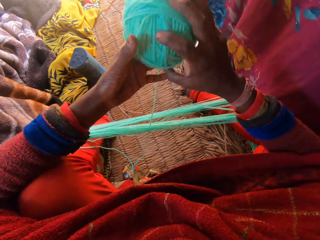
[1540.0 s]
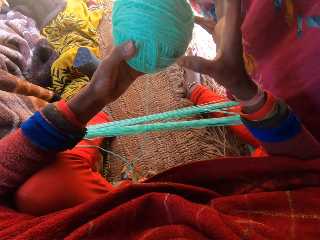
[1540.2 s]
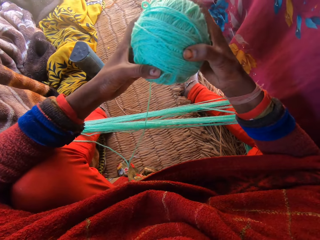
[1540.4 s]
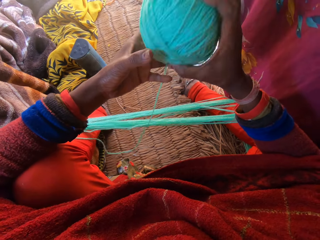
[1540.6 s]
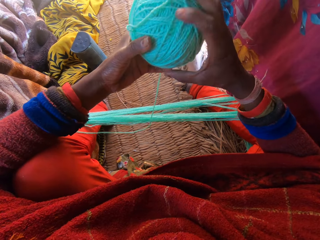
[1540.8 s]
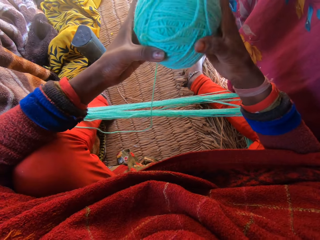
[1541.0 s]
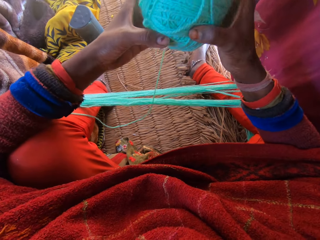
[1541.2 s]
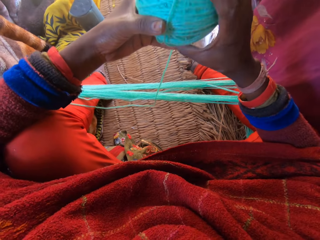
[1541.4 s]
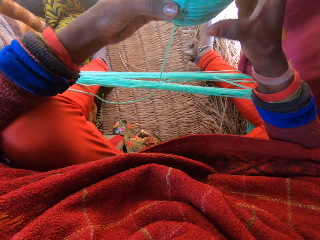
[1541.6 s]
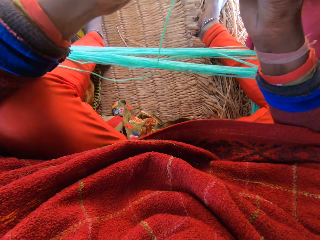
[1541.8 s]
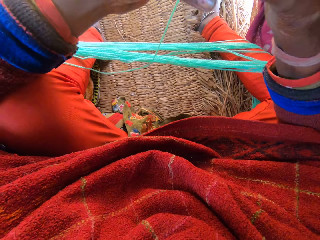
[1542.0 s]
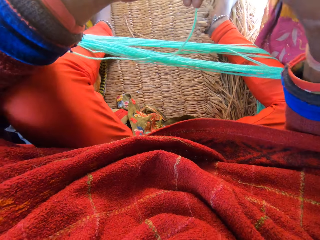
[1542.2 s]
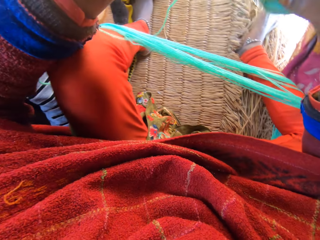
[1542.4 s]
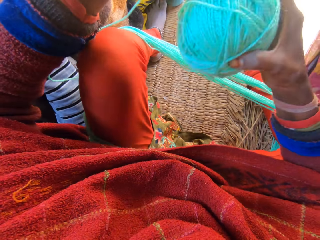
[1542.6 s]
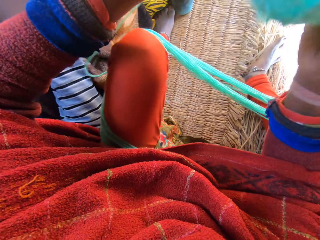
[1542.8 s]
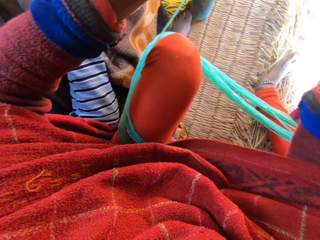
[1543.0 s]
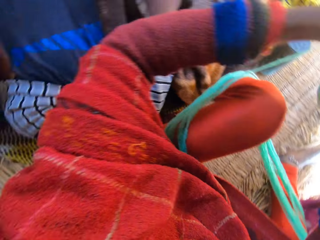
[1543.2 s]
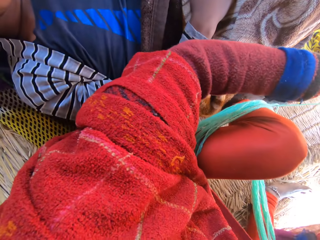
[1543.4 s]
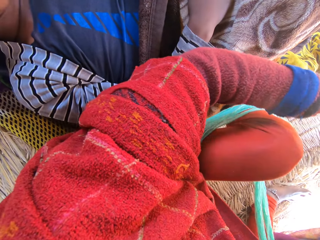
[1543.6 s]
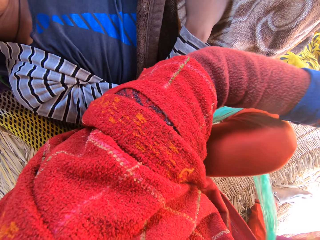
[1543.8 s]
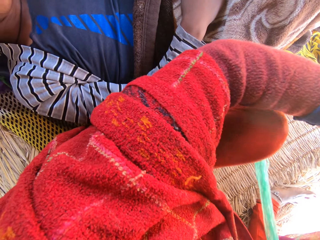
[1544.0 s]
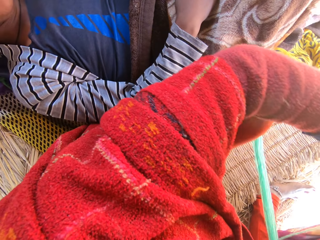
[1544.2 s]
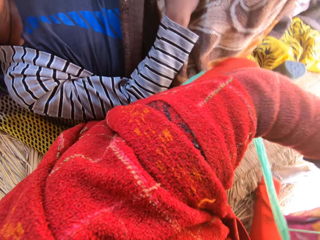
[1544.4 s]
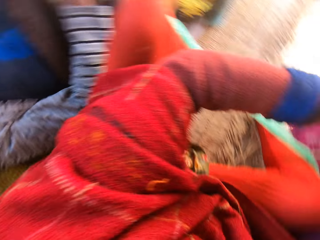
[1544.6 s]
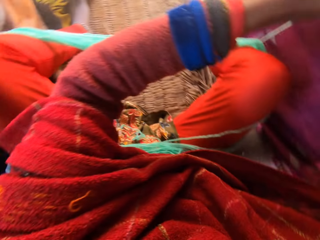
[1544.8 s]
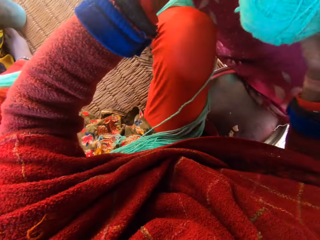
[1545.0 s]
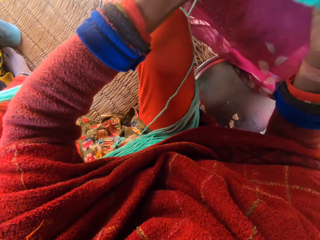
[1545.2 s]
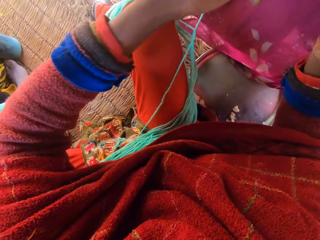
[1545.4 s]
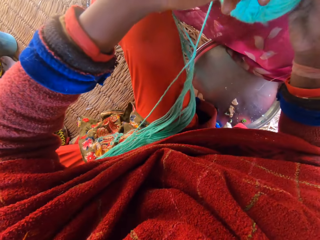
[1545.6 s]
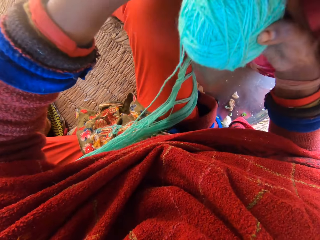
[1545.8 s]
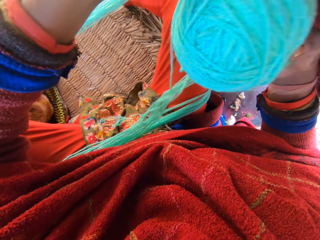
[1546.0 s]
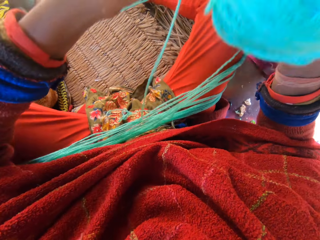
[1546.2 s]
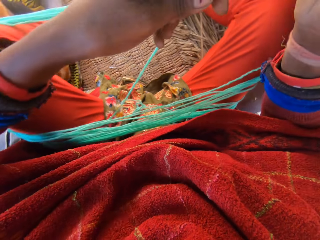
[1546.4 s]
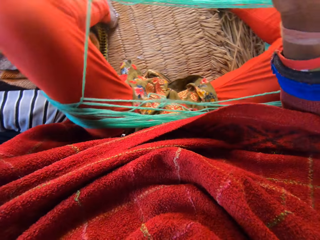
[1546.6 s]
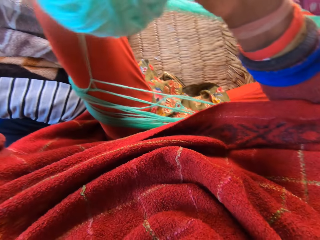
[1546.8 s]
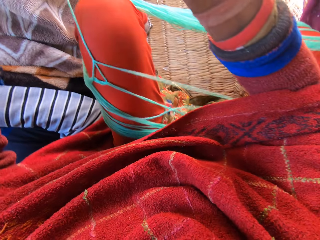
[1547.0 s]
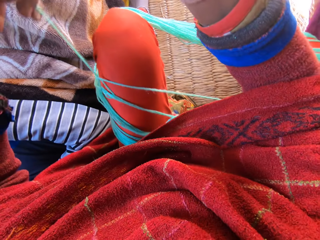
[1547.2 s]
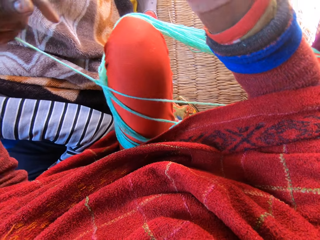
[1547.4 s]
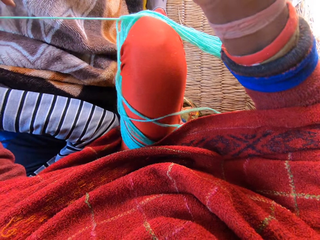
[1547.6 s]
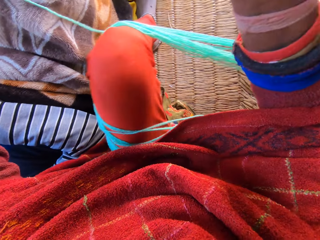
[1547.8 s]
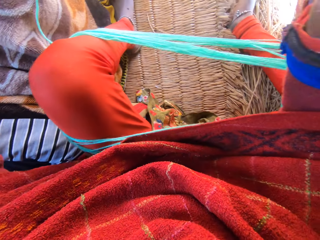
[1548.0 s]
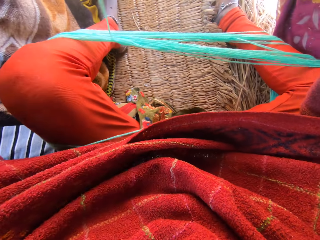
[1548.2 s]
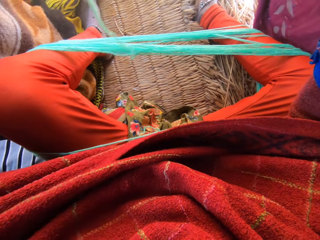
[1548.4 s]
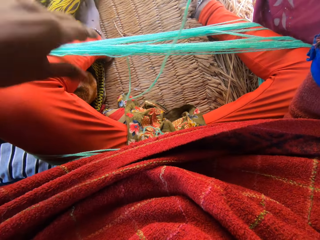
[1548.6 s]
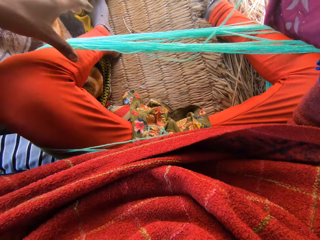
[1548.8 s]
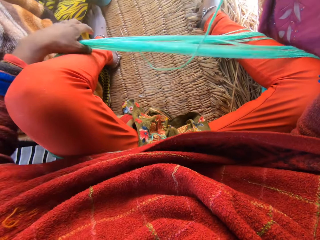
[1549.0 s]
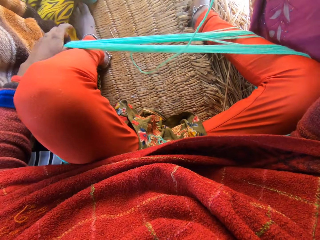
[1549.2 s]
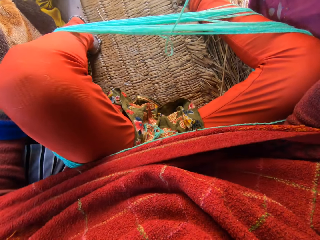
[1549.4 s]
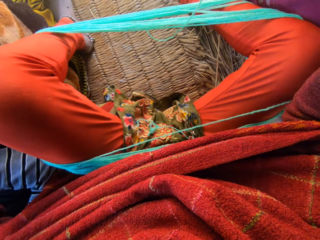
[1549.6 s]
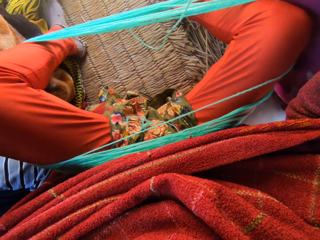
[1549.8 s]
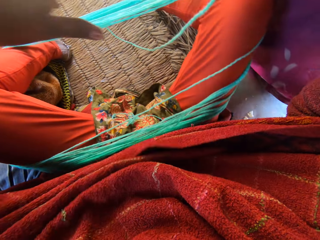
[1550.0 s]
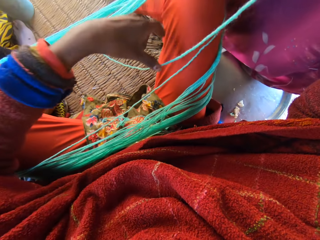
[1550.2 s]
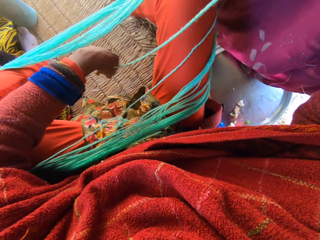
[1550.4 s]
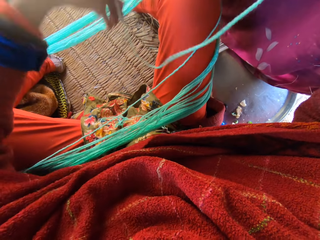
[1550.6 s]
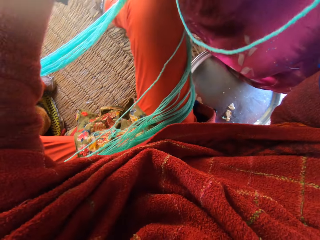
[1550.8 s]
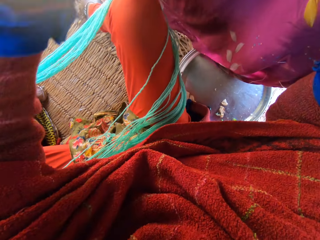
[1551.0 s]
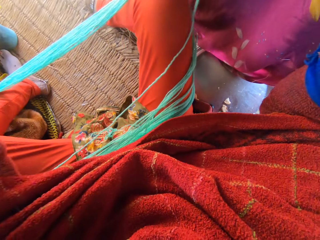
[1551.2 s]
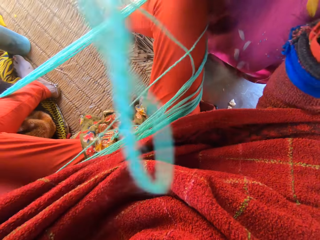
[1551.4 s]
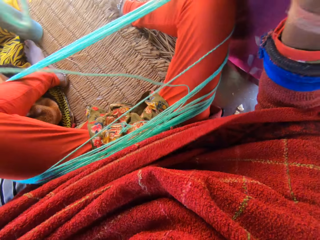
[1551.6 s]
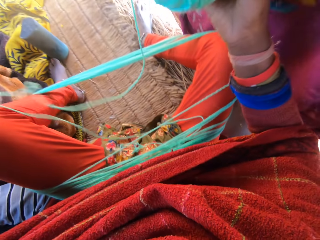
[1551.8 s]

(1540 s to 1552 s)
The camera wearer folds the yarn to one big round. They align the yarn with the left hand.

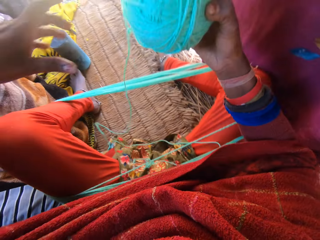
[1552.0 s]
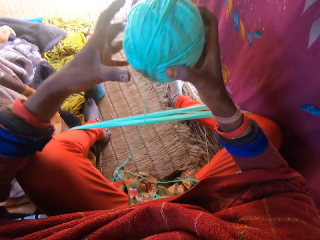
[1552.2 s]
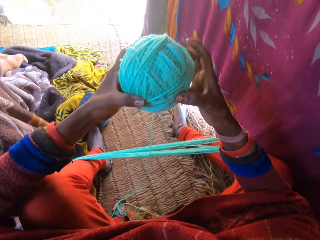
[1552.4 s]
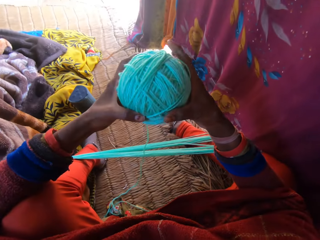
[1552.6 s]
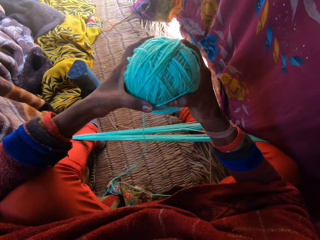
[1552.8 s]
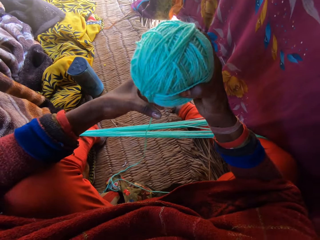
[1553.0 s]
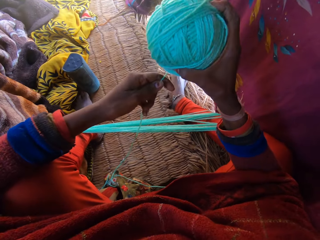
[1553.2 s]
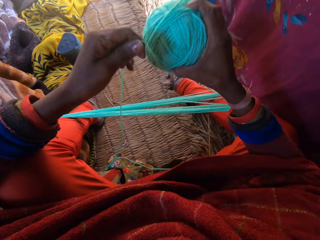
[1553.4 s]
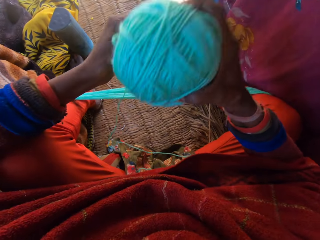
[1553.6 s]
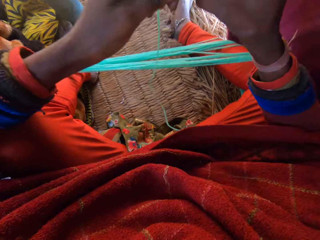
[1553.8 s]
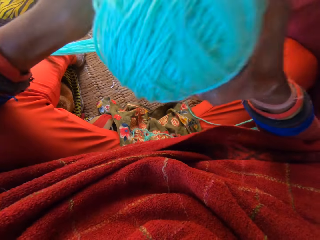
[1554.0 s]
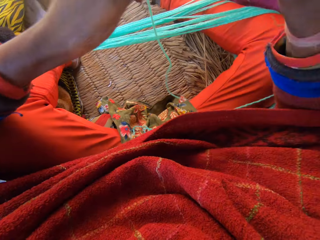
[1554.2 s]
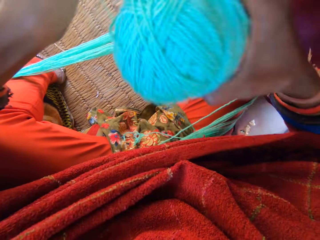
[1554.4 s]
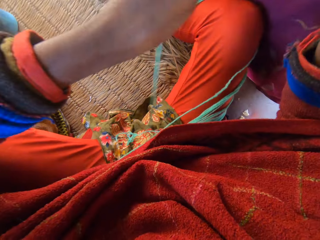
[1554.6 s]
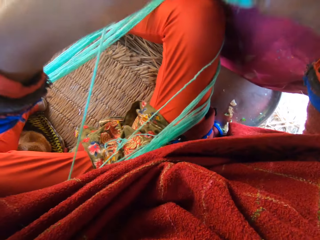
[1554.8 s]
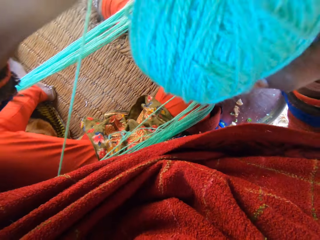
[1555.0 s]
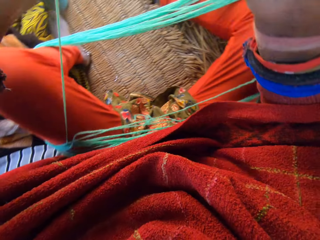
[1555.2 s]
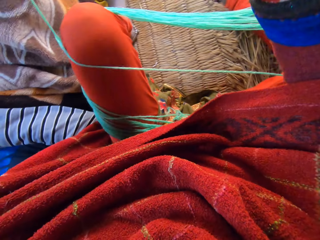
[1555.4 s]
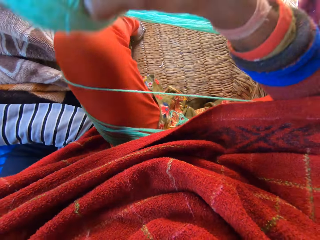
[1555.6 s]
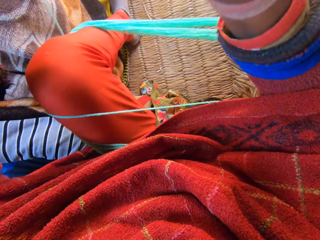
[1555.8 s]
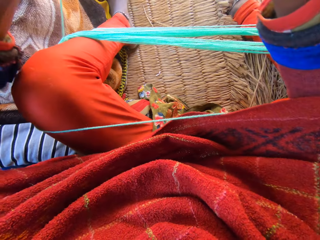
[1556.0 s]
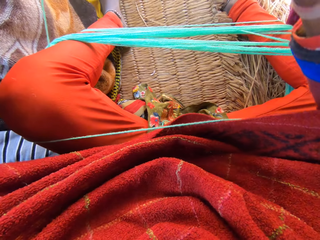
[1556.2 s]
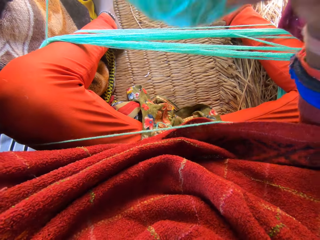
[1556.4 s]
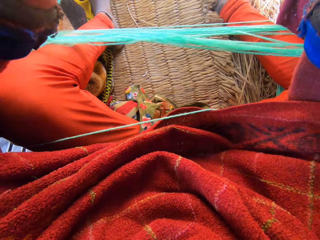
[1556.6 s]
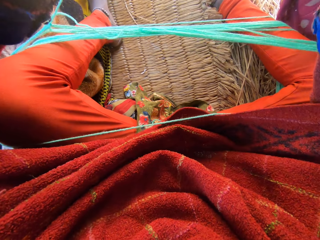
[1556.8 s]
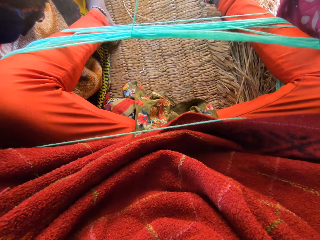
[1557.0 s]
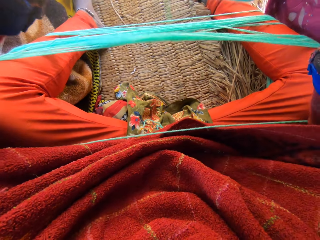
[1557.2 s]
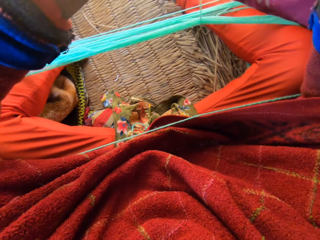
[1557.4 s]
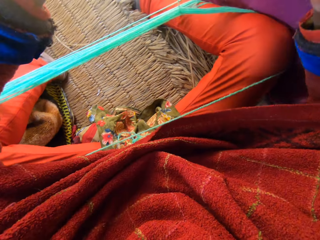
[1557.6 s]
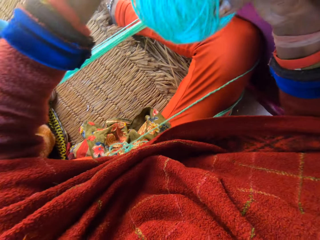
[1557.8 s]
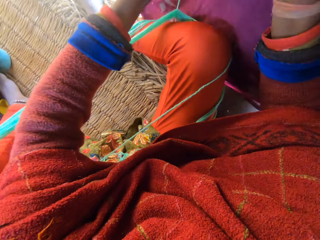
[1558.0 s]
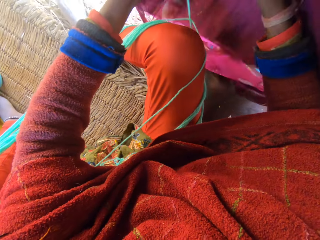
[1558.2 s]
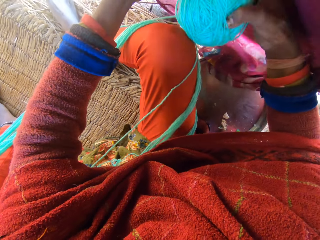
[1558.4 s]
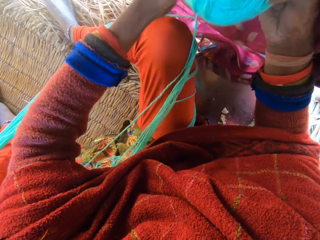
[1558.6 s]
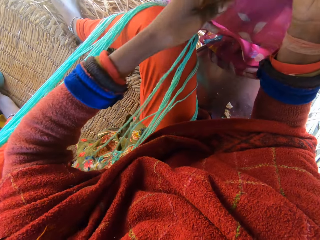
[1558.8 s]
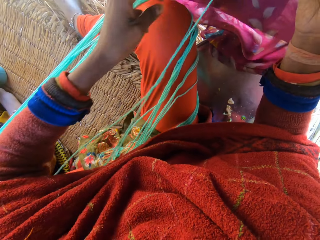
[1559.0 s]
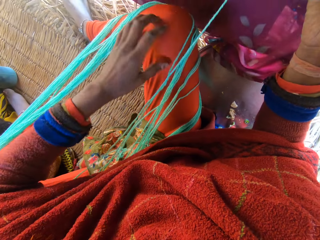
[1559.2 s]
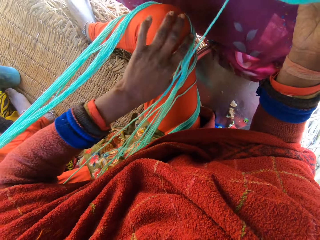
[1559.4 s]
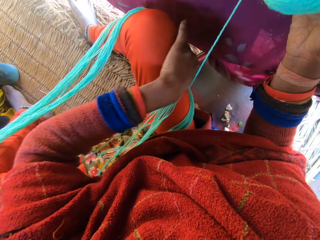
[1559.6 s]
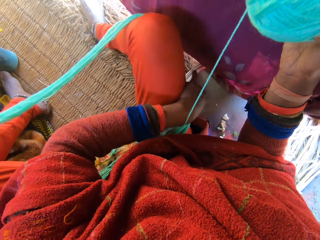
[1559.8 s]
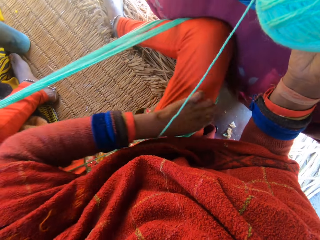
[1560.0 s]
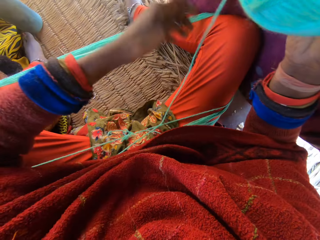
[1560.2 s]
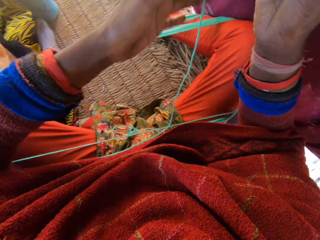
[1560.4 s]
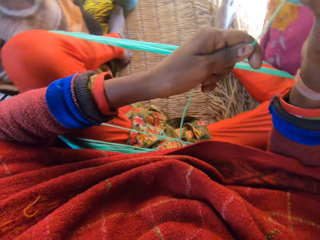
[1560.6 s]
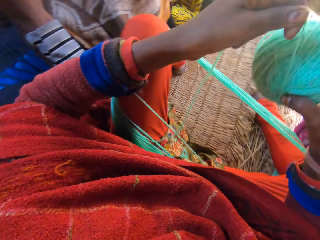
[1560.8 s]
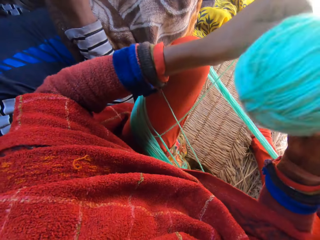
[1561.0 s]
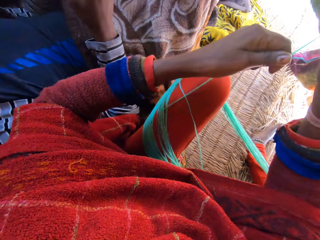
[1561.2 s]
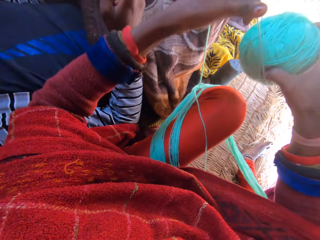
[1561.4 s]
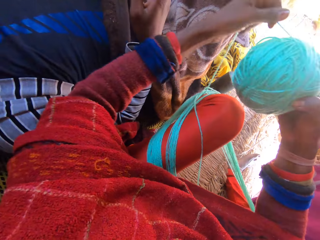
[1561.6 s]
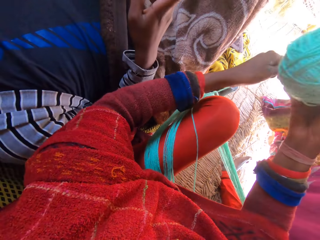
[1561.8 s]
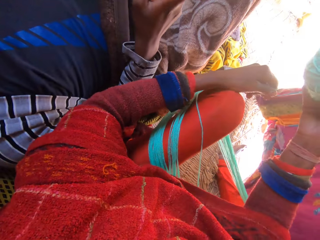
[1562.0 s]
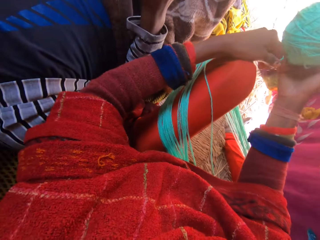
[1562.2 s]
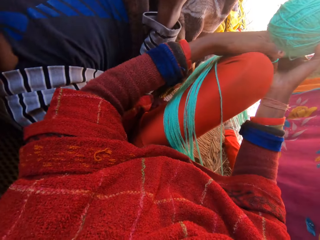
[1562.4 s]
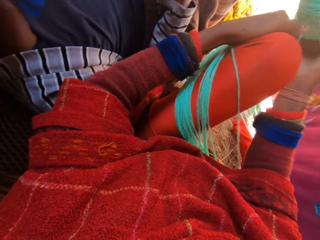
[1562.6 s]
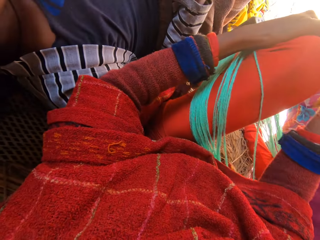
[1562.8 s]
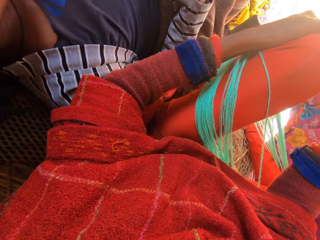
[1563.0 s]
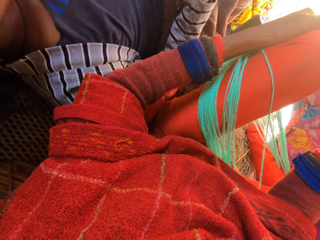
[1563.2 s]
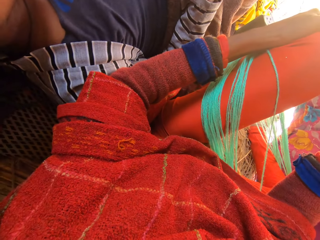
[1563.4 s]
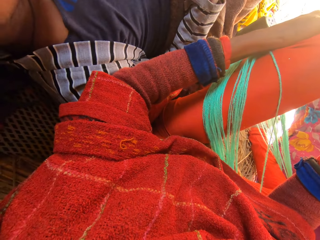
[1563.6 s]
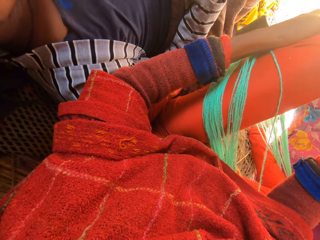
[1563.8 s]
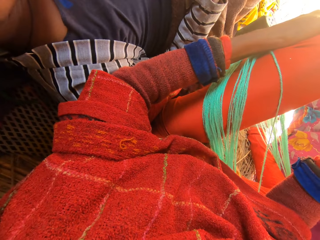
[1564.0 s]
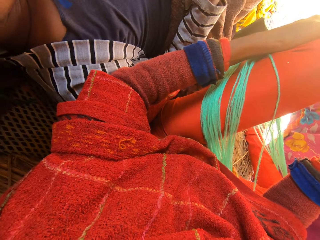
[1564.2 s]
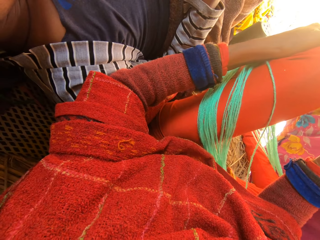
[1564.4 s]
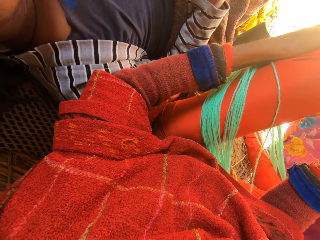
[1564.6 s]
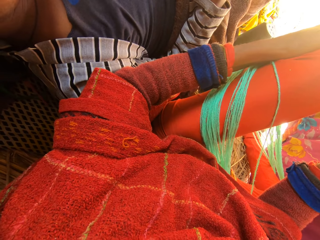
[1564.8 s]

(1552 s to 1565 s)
The camera wearer folds the yarn to one big round.
